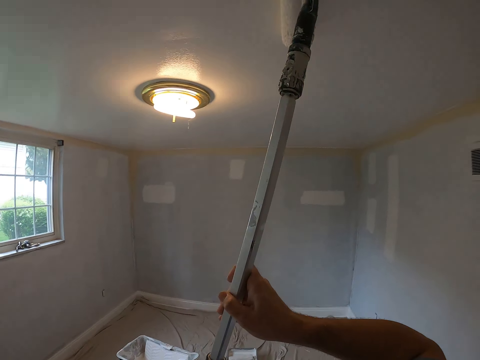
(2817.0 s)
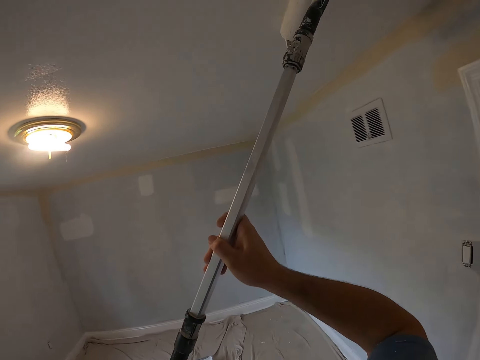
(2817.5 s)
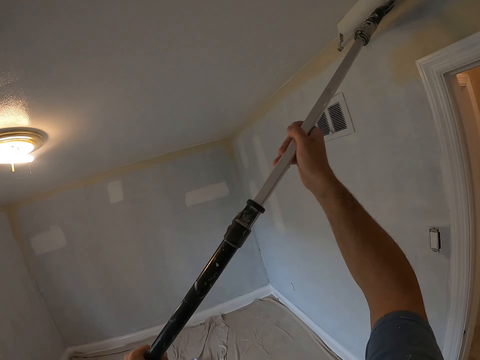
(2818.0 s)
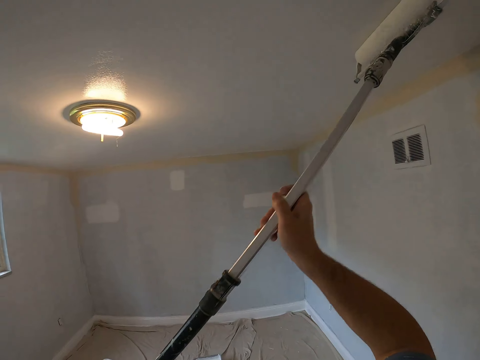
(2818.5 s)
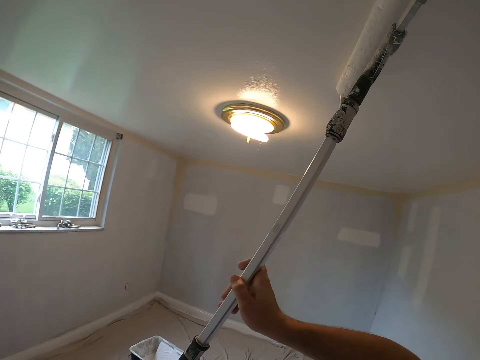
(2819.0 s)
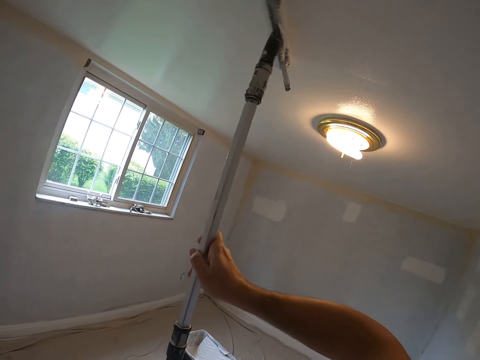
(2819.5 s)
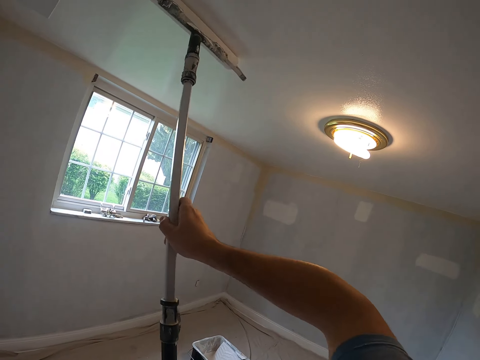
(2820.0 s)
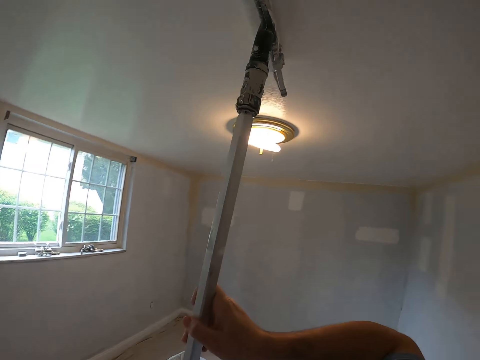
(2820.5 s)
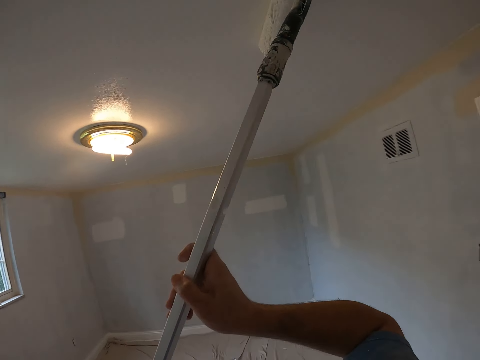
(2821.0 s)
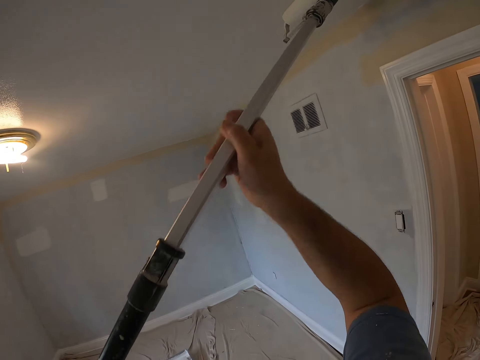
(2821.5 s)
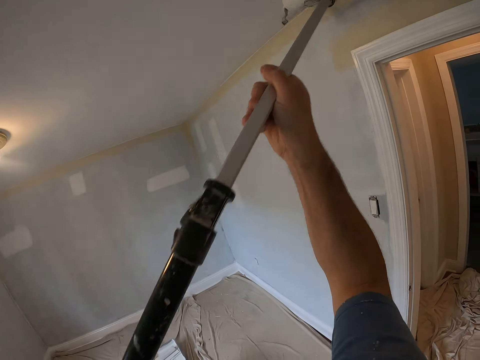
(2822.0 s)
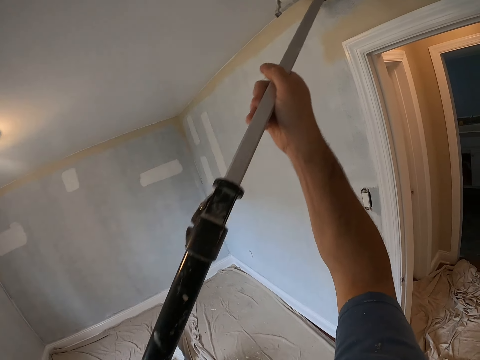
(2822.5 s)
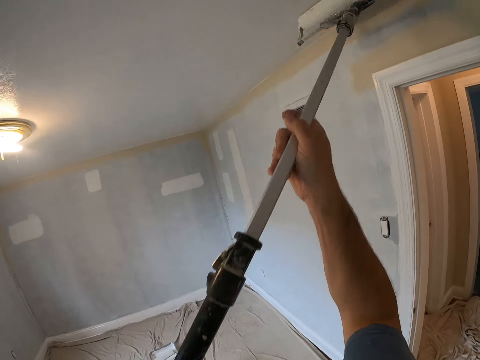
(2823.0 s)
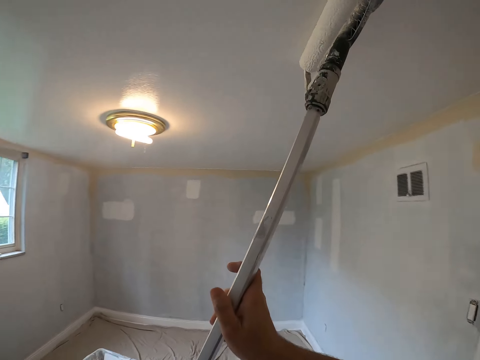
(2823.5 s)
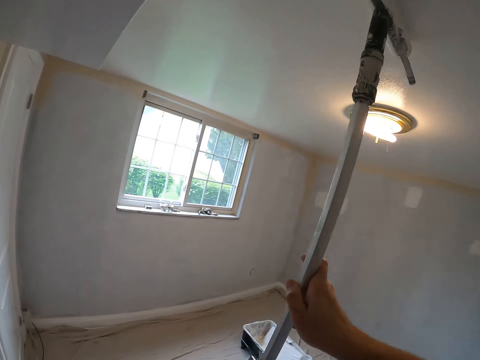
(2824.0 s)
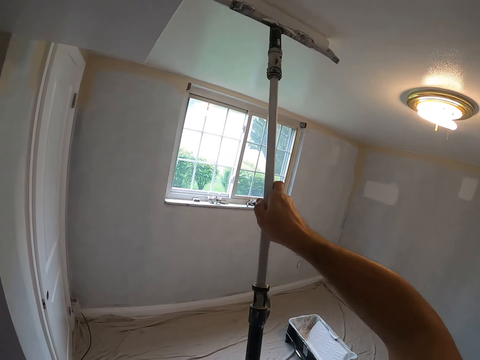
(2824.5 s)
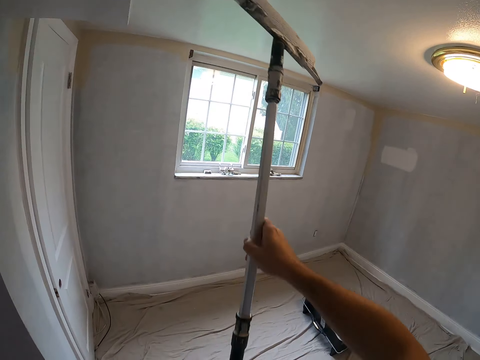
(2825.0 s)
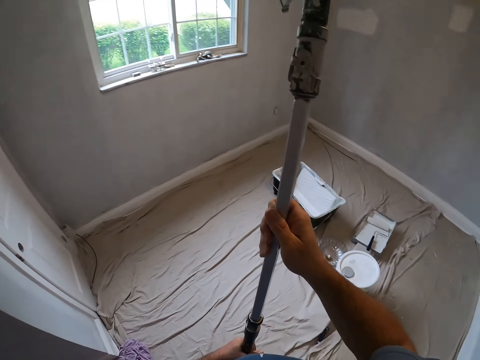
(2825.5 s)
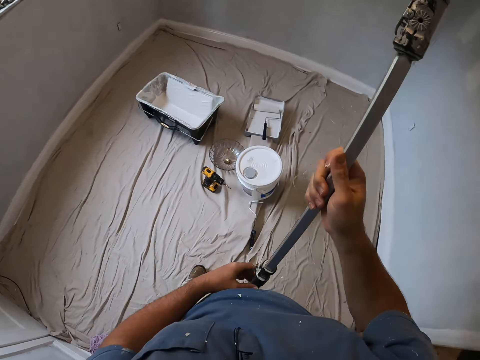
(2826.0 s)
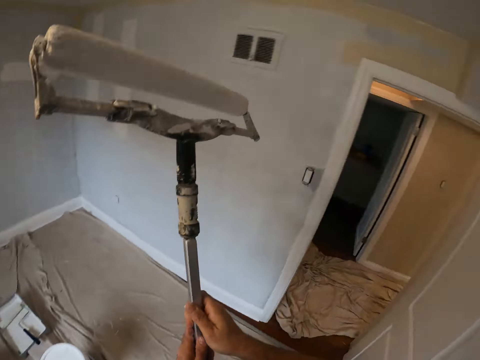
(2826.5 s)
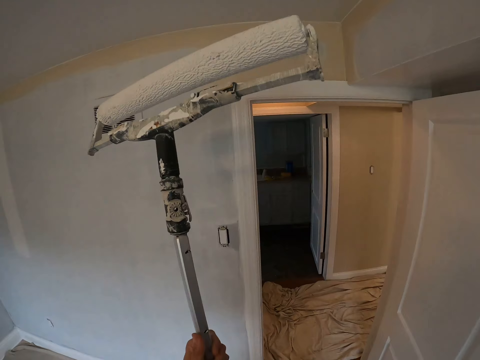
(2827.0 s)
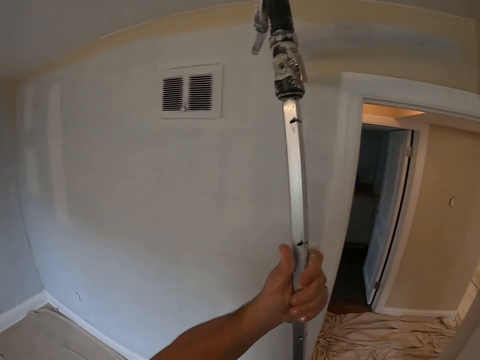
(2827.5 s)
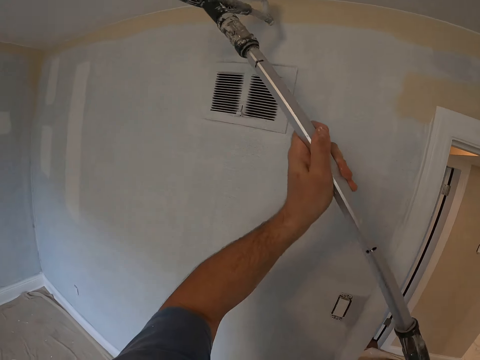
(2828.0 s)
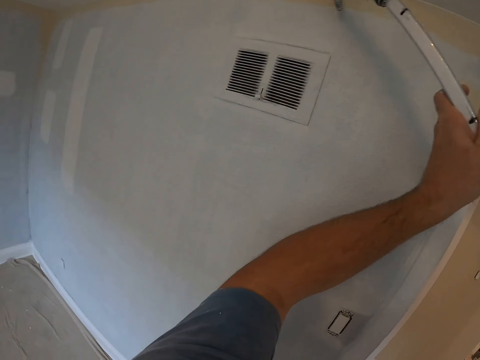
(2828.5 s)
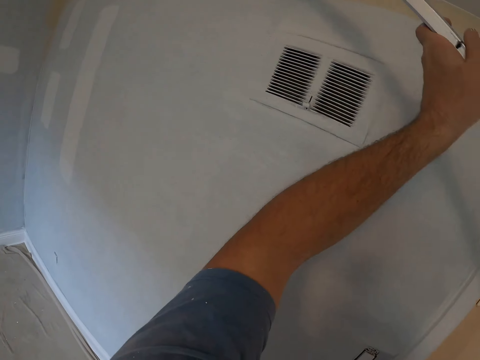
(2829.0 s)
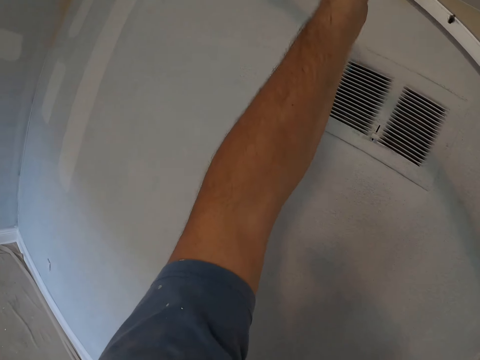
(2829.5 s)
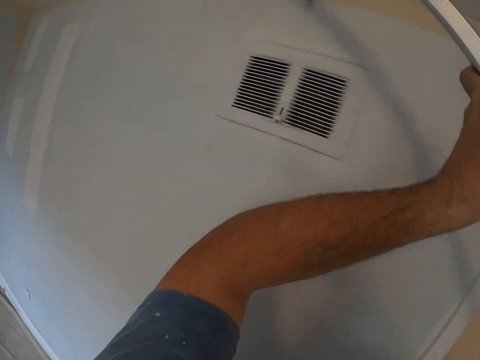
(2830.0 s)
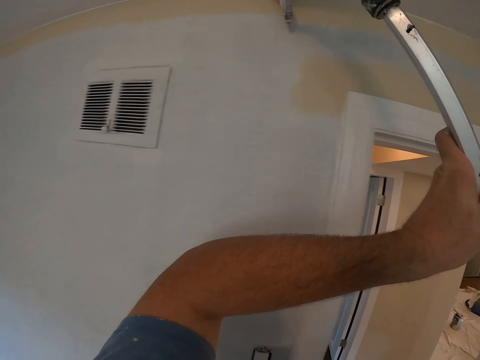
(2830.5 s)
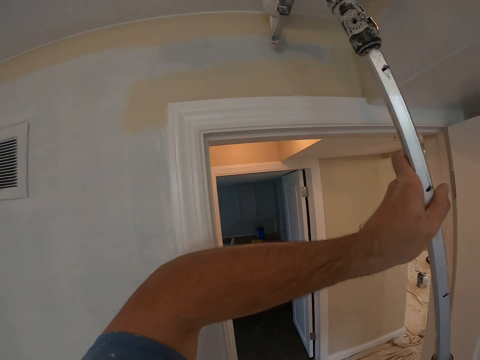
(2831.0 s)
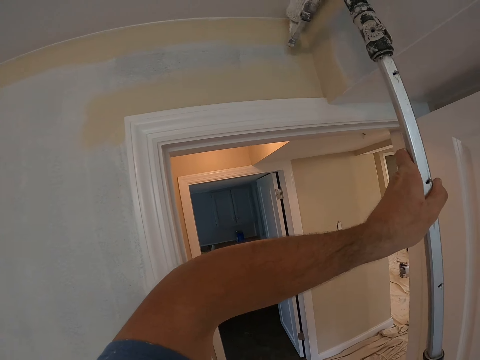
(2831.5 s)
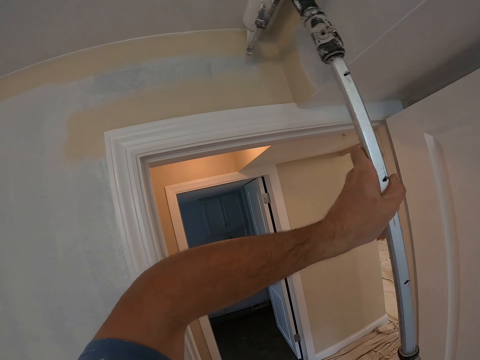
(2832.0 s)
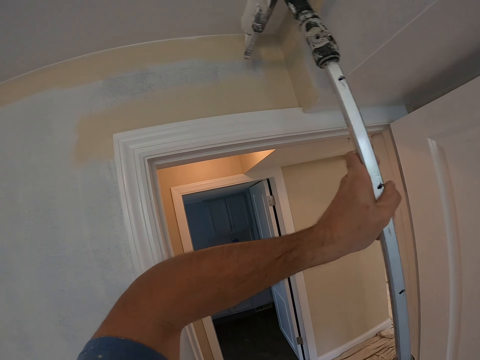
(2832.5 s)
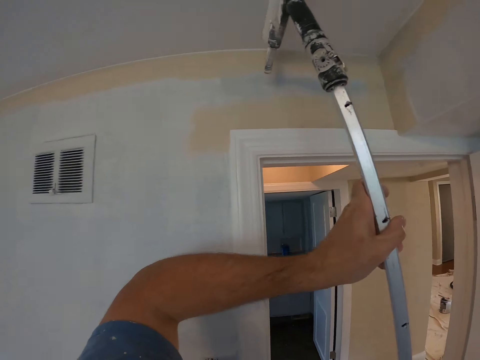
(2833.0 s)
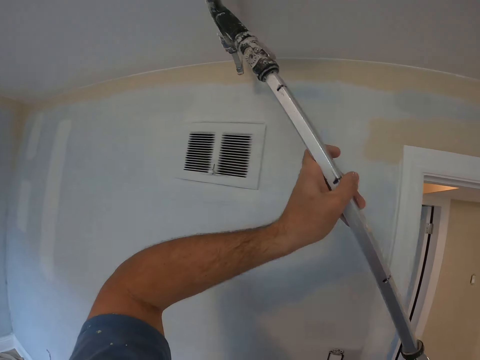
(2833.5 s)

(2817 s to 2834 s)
The camera wearer turns the roller paintbrush. They paint the ceiling.

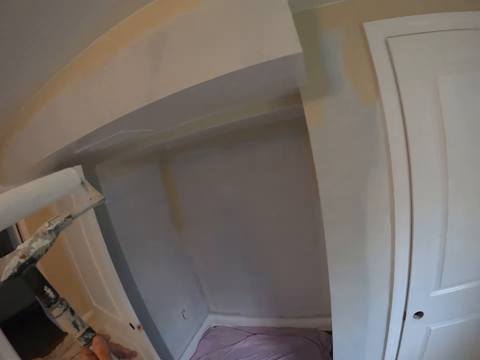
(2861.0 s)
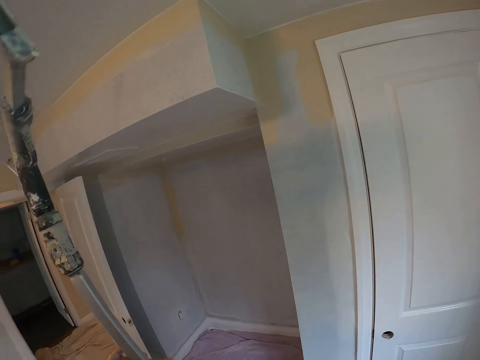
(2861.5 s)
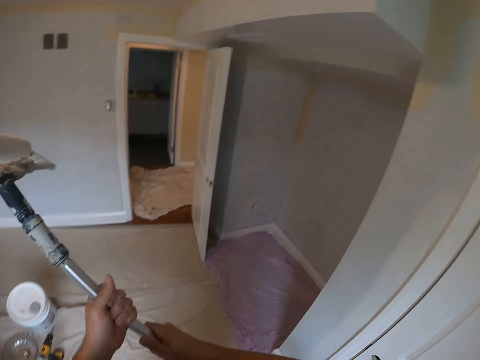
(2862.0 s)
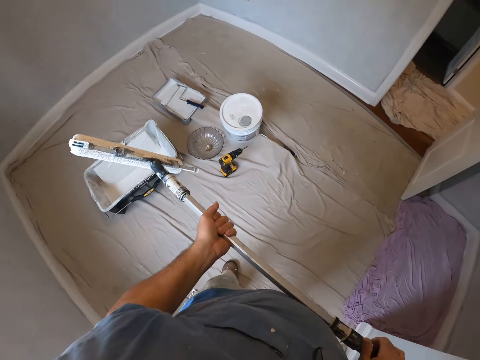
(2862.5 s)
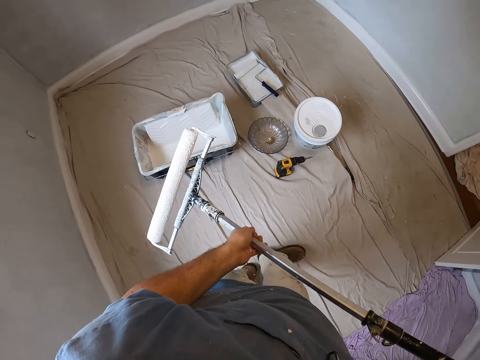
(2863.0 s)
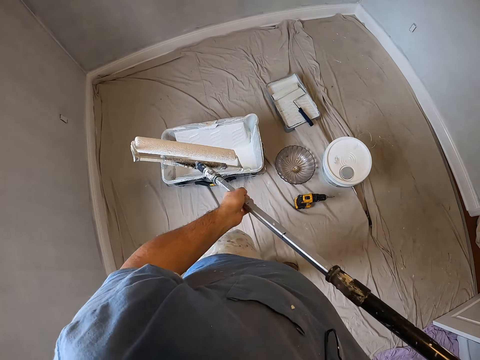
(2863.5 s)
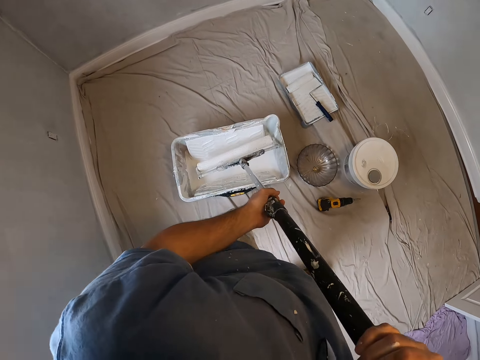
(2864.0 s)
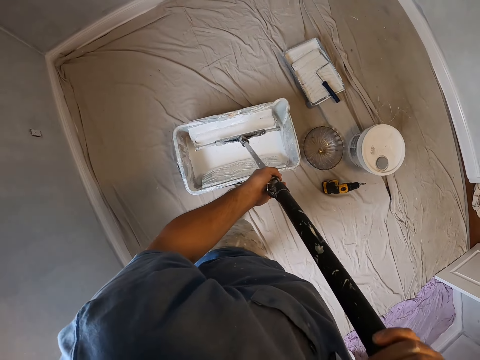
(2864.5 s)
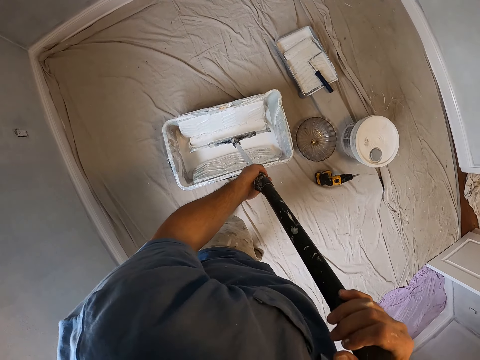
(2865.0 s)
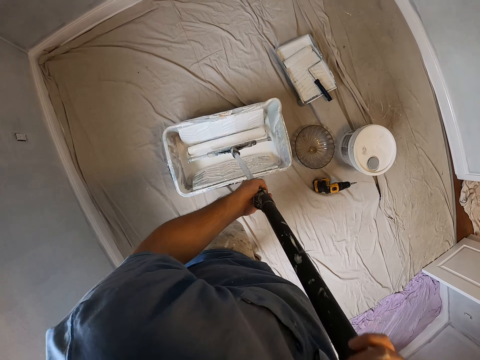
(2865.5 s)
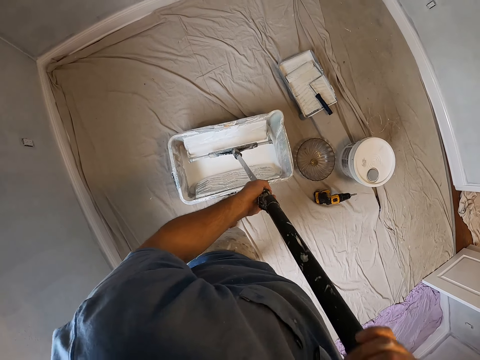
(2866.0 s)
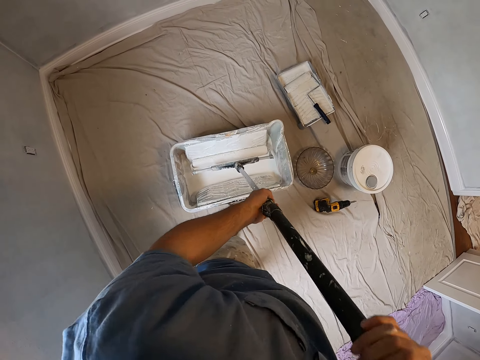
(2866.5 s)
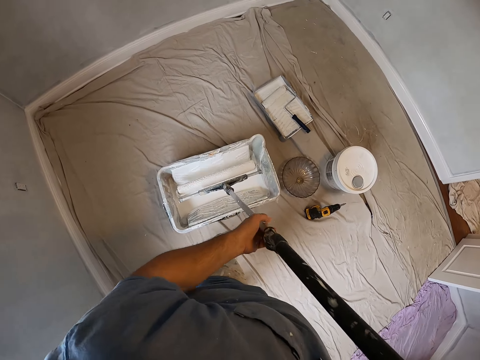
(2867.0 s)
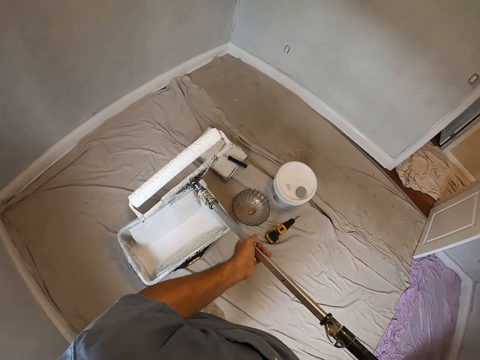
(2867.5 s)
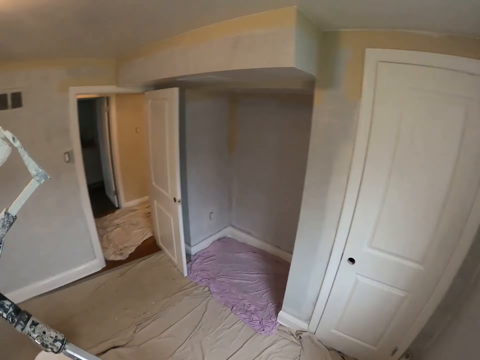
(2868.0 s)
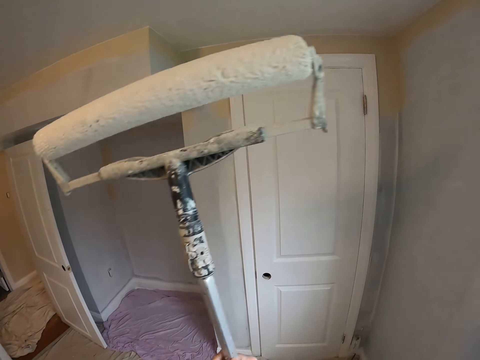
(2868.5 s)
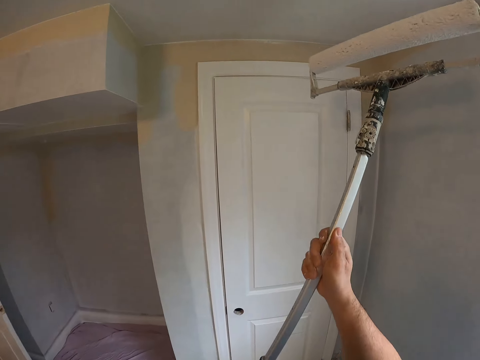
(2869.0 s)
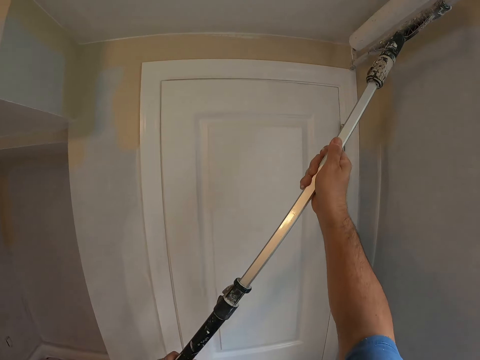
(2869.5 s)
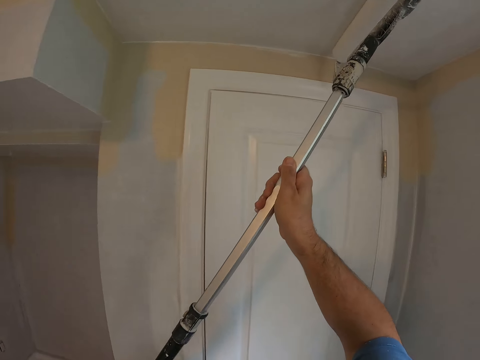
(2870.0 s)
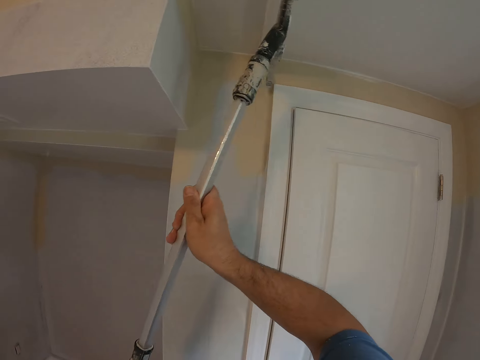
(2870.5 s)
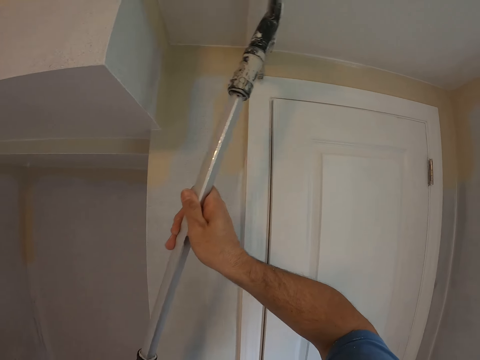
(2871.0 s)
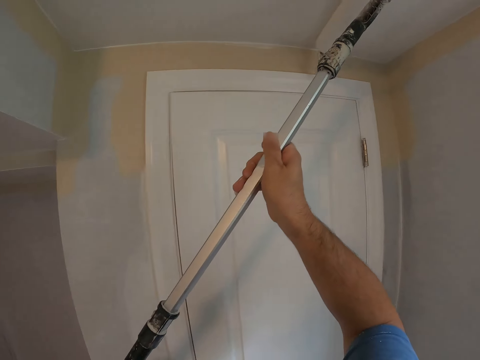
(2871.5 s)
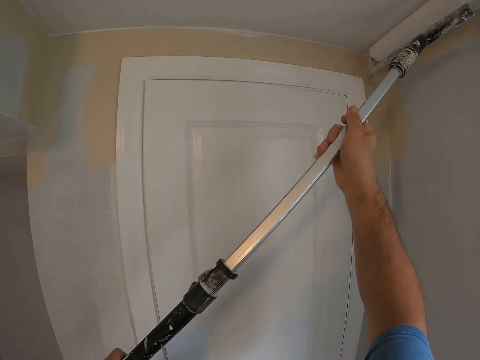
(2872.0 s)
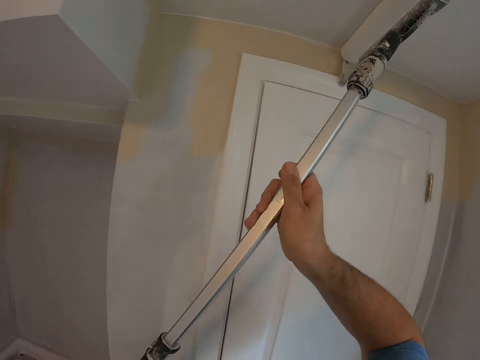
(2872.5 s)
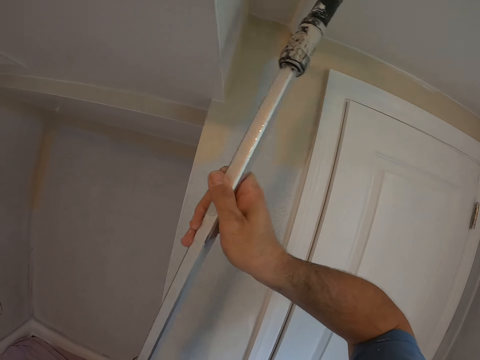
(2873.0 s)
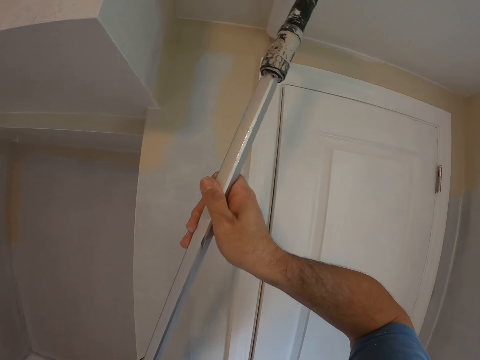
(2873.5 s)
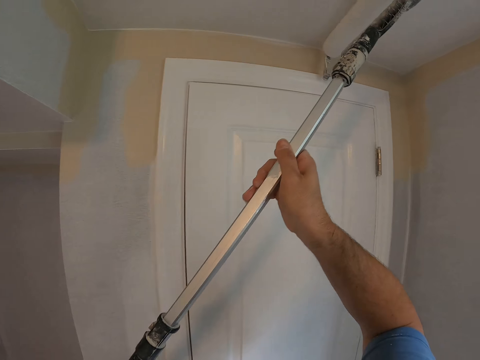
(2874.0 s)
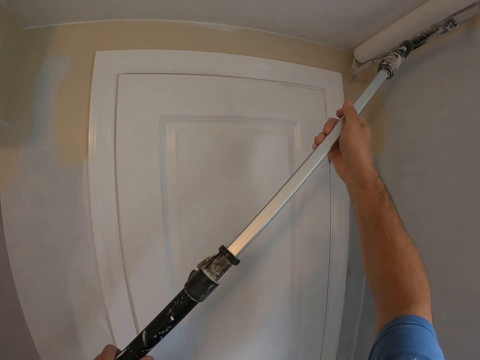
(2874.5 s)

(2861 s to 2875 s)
The camera wearer stops painting the ceiling. They dip the paintbrush or paint roller in paint. They paint the ceiling with the paint roller.
